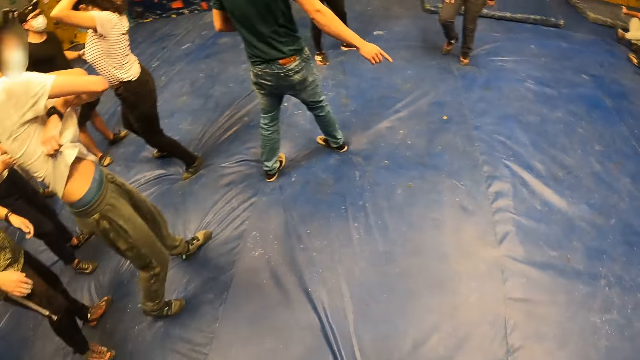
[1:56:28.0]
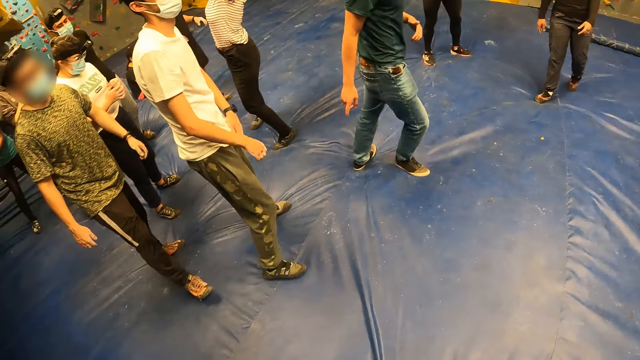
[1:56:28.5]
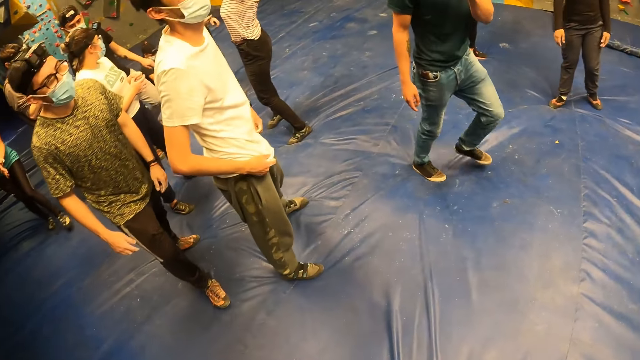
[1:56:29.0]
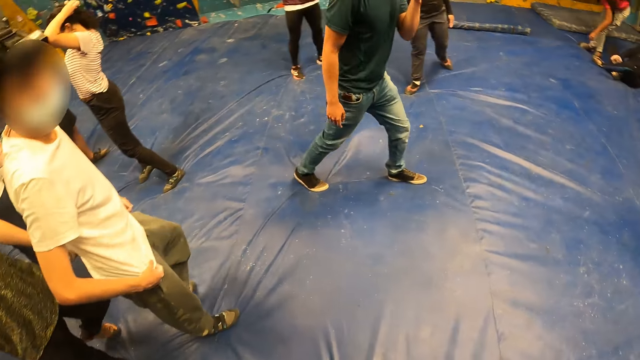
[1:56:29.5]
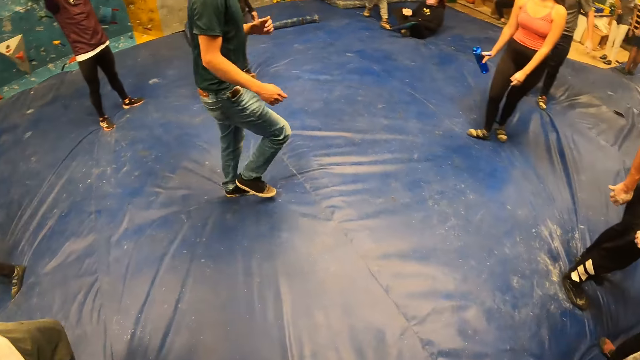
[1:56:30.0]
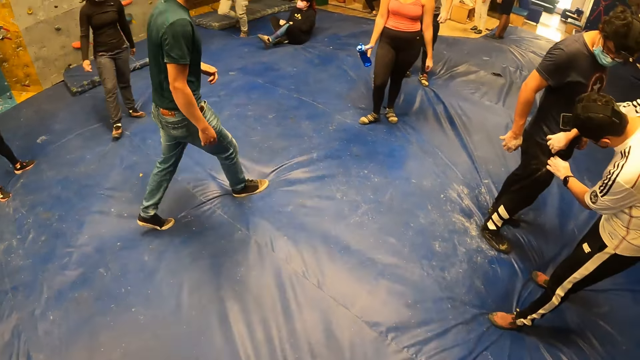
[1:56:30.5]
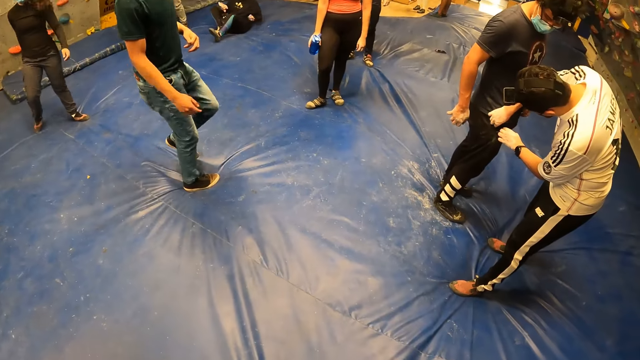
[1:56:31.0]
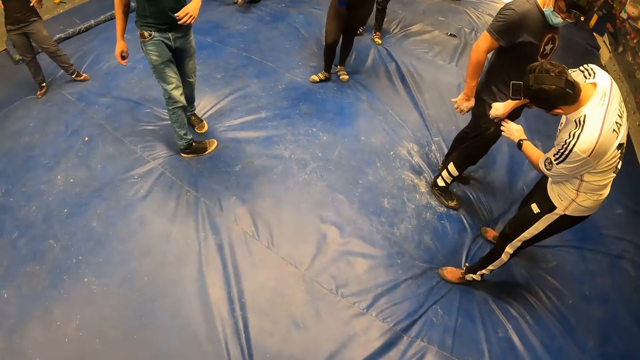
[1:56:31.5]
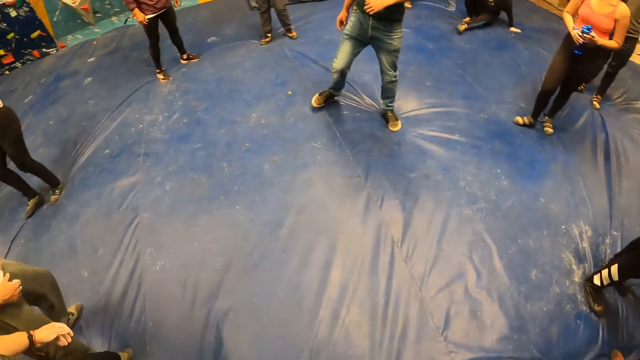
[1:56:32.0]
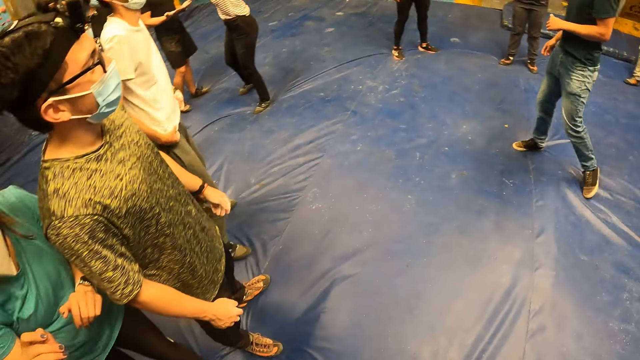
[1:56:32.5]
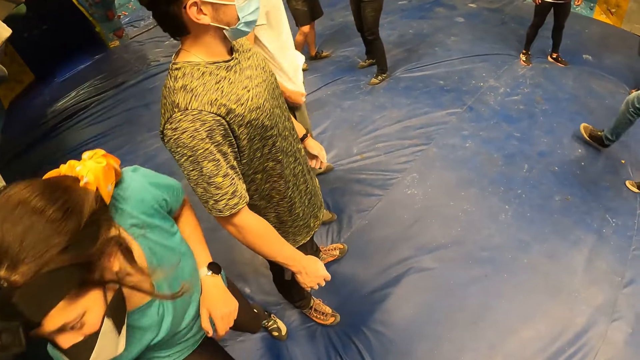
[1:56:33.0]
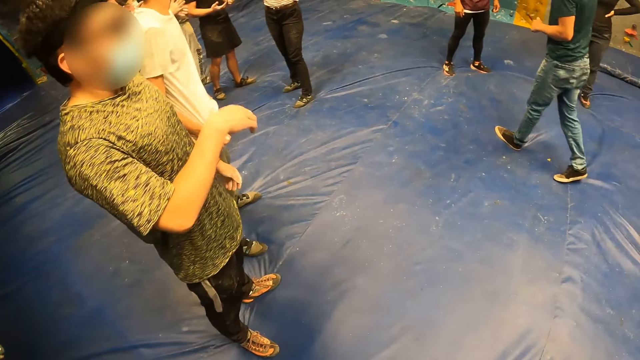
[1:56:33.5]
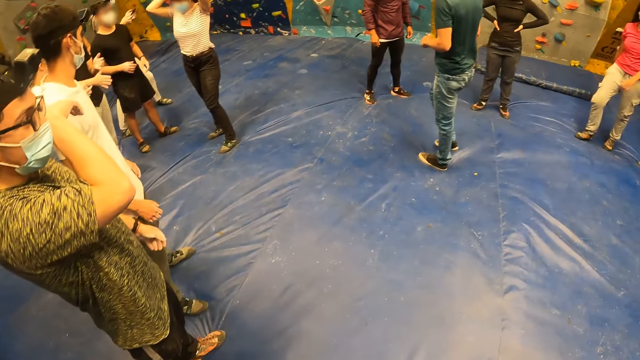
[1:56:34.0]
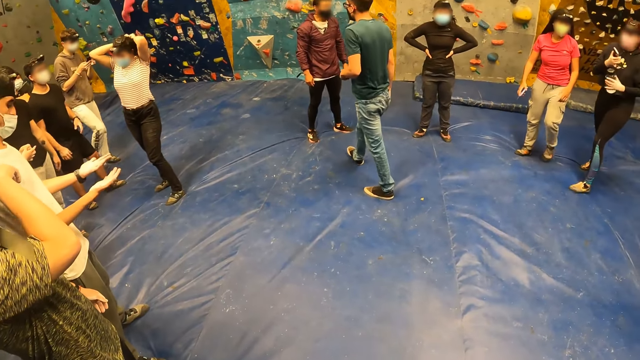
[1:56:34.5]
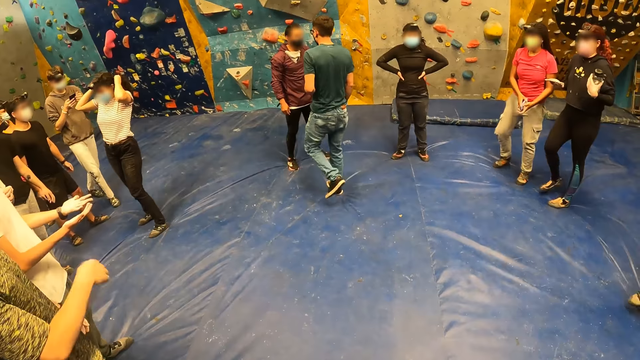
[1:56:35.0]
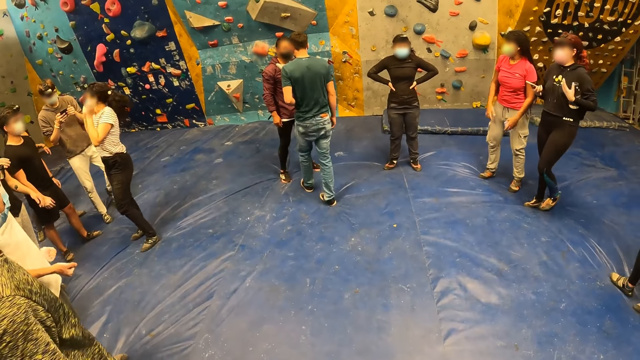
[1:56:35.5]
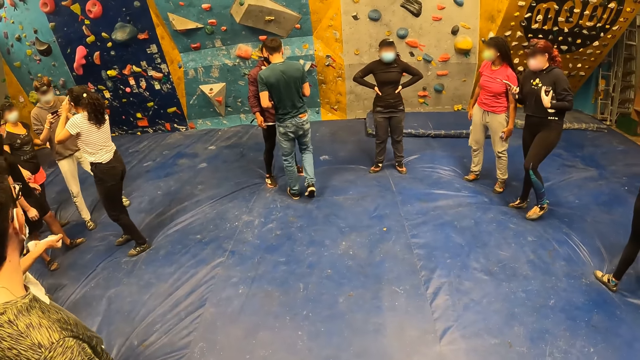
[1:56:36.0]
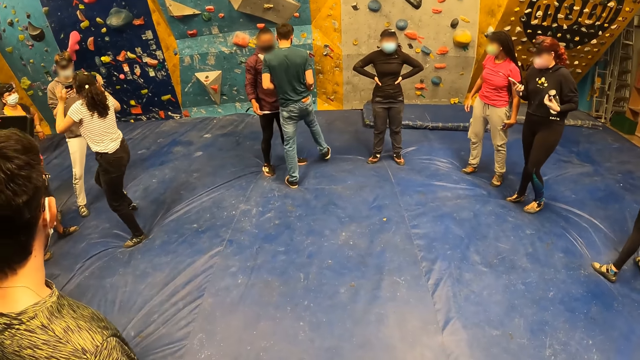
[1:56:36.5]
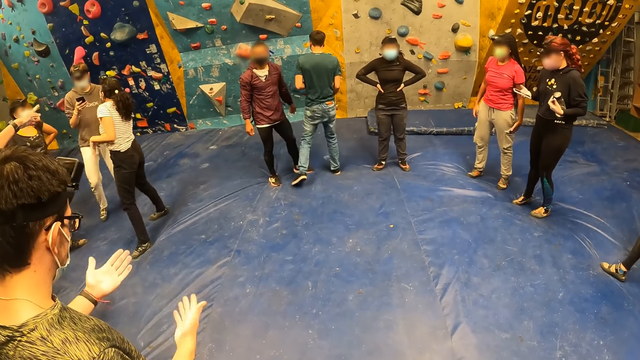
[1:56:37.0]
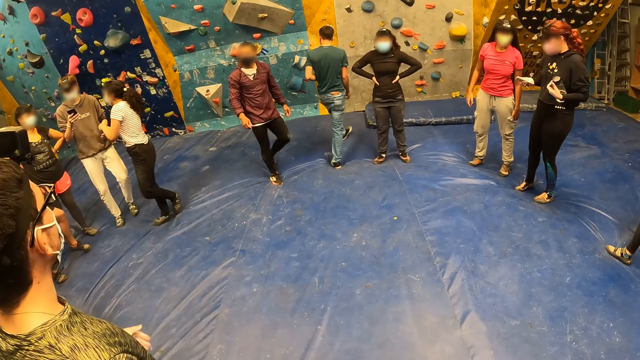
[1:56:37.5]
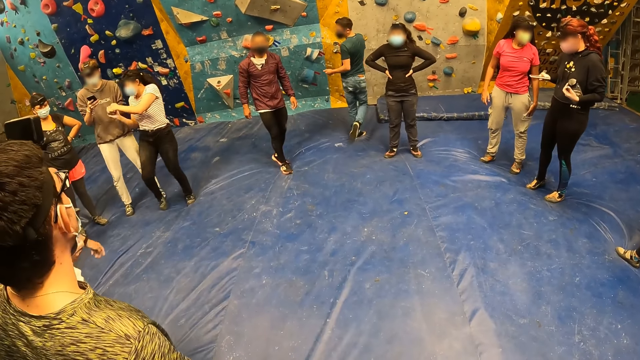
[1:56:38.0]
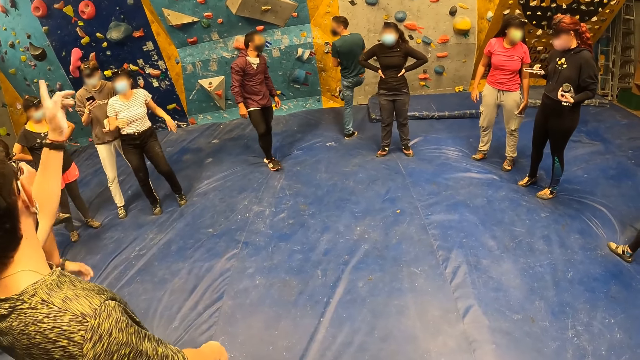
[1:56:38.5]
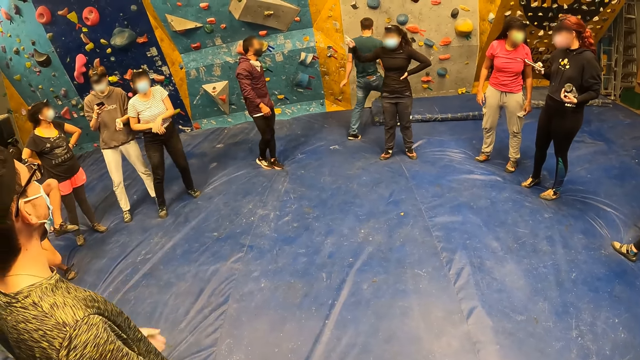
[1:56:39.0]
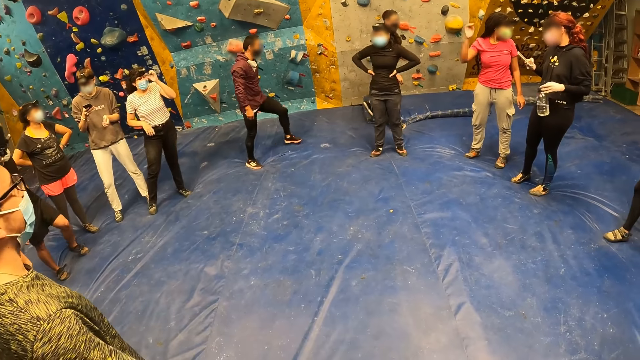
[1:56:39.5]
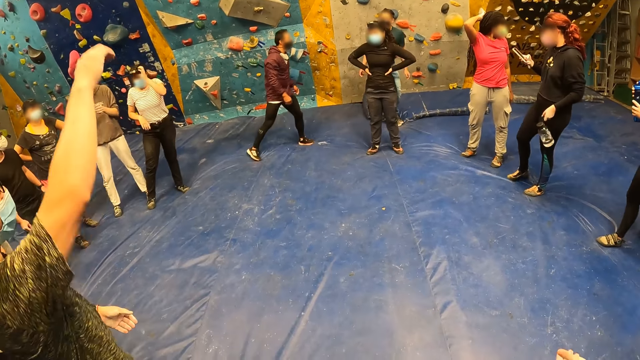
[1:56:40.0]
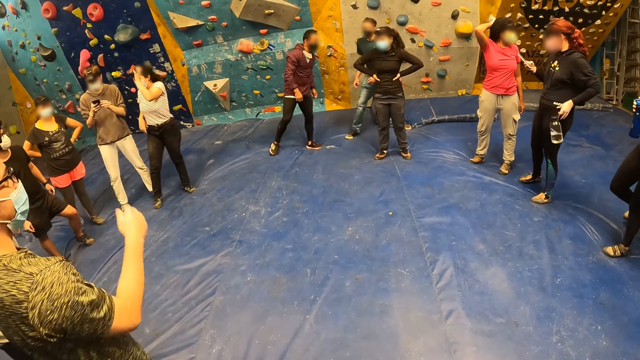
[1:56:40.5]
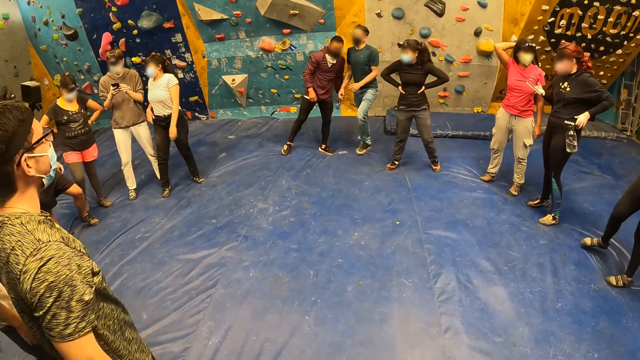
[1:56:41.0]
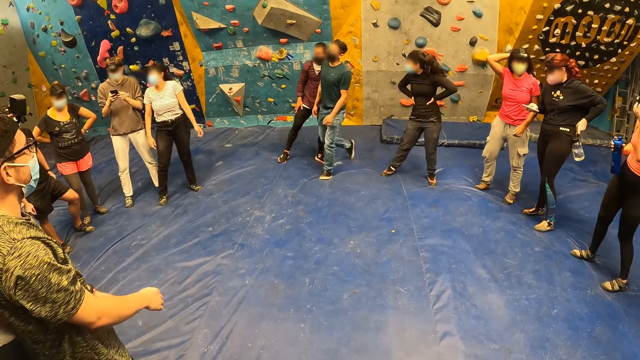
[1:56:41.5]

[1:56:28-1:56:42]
A man straightens his shirt. Another man puts his hand on another man's pocket. The camera wearer looks around. A lady walks away. Another man touches the face. Another lady touches the head. The man who touched the face stares at his palm and points to the other side. Another lady lifts a hand. Another lady lowers a water bottle.

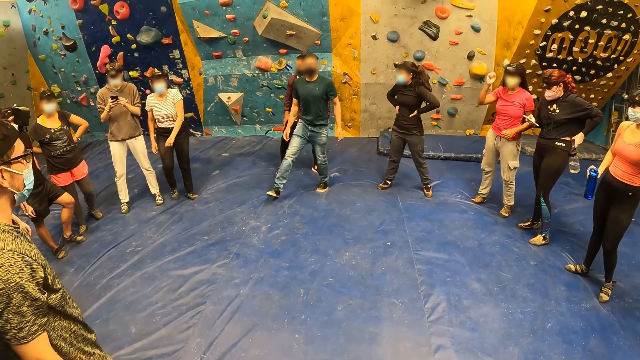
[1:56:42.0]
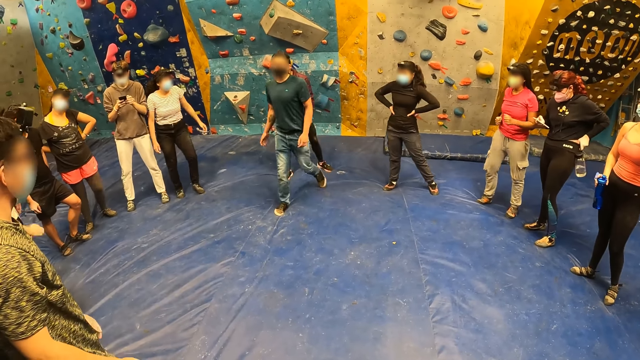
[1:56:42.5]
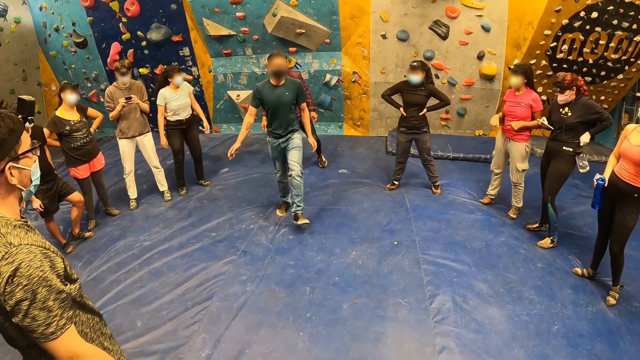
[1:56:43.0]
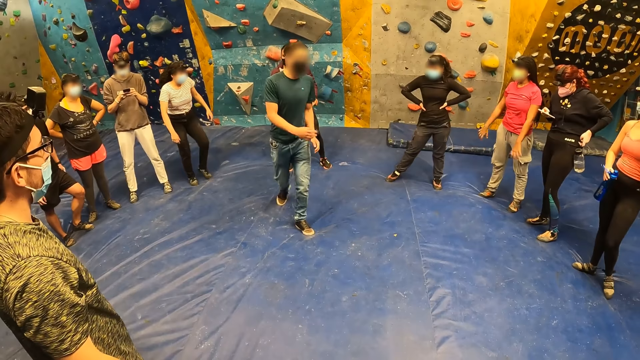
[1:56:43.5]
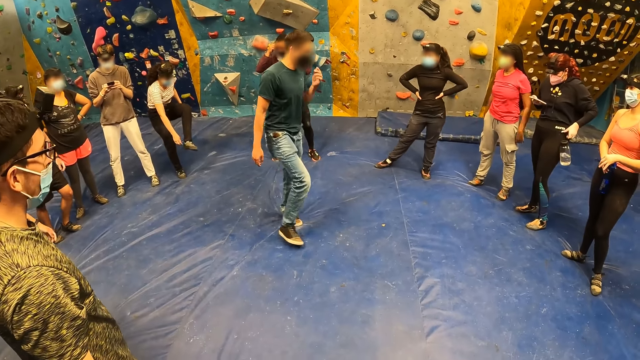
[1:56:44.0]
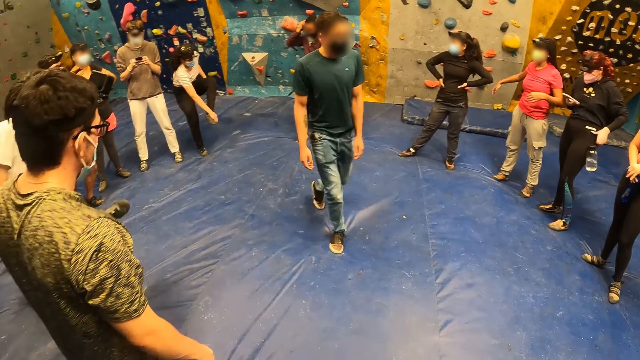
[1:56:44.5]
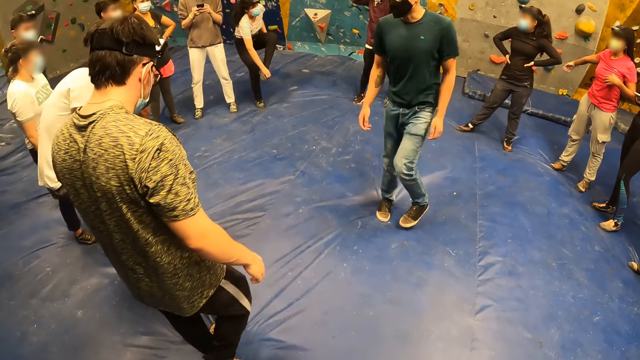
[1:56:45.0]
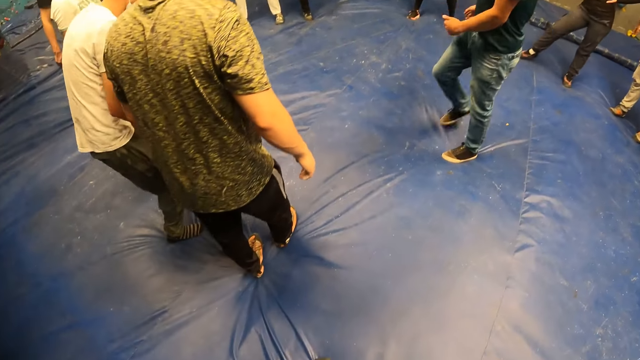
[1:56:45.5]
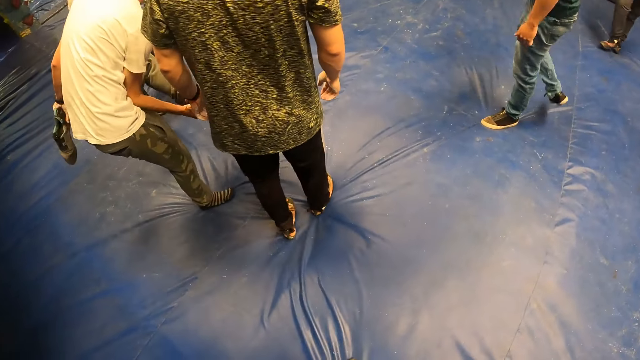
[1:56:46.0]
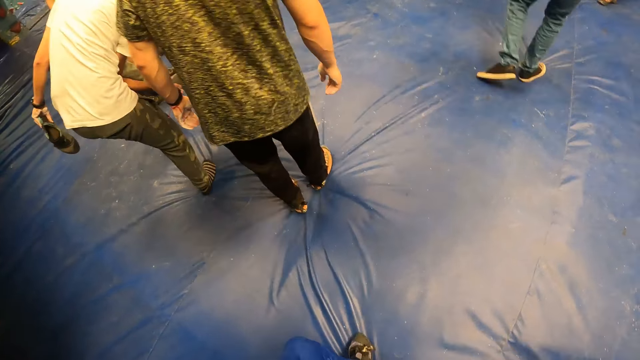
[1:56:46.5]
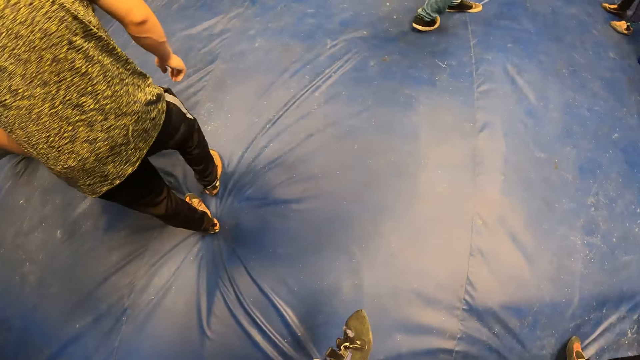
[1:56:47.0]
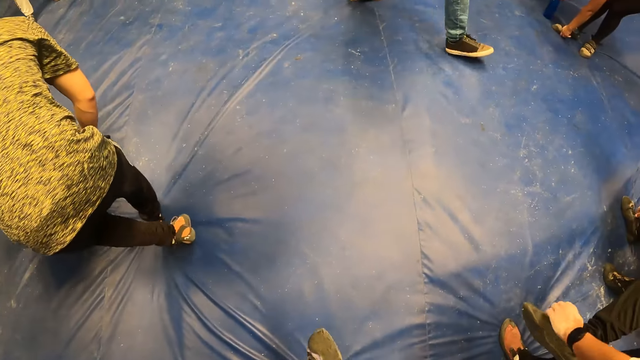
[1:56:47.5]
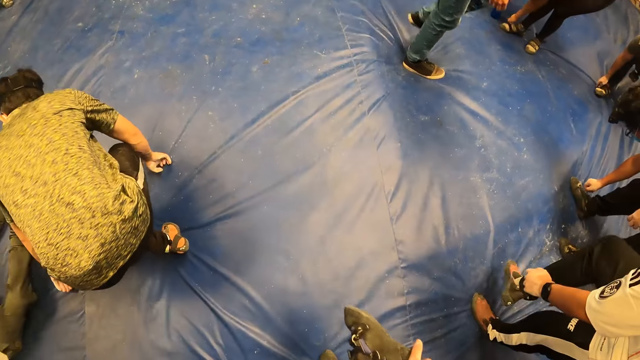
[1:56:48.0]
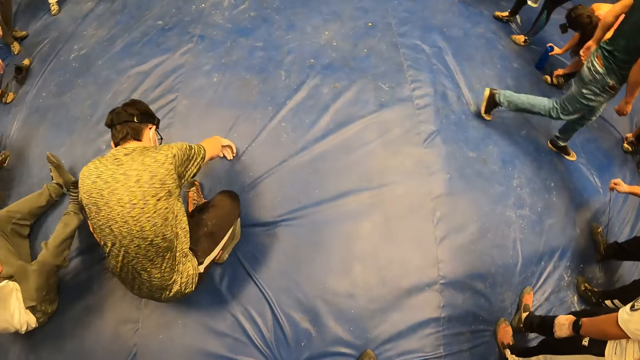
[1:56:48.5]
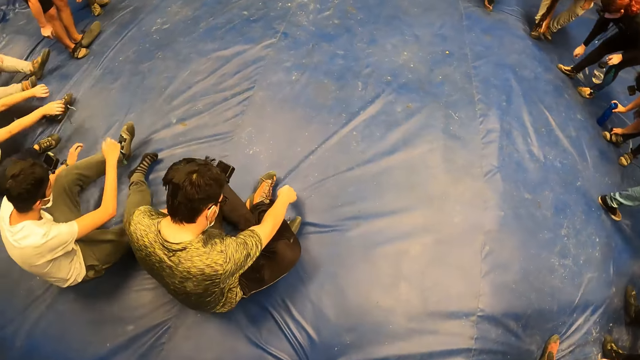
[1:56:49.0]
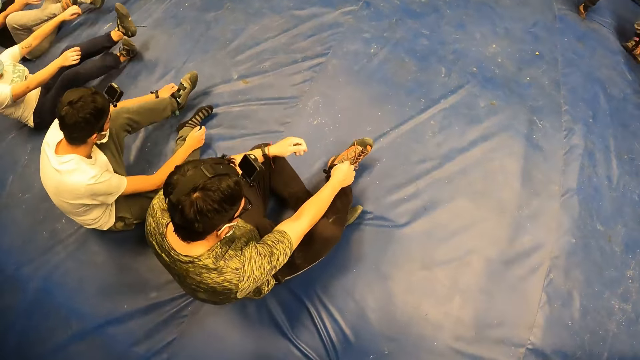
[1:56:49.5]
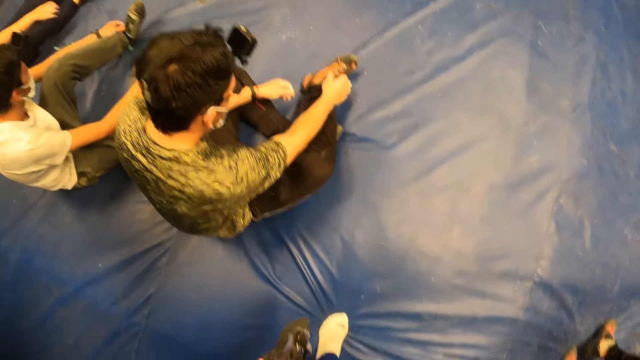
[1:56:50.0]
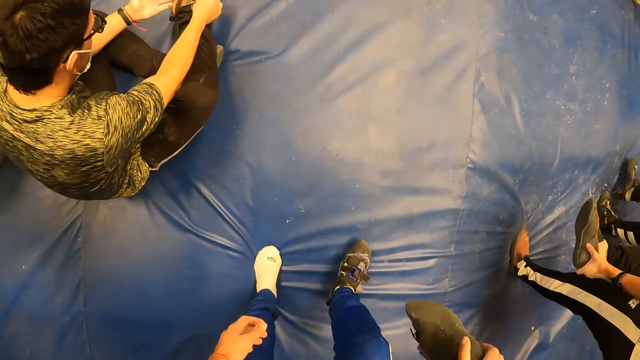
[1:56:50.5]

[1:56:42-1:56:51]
A man moves around. Another man moves forward and sits down.
